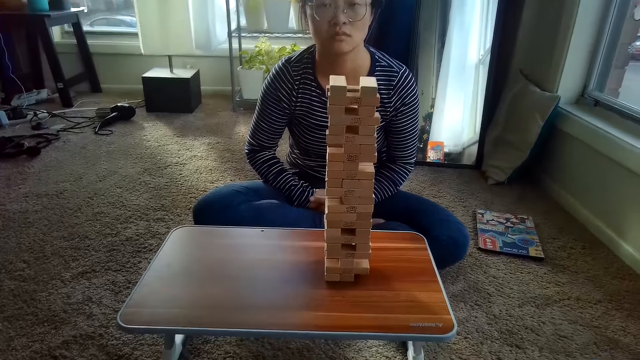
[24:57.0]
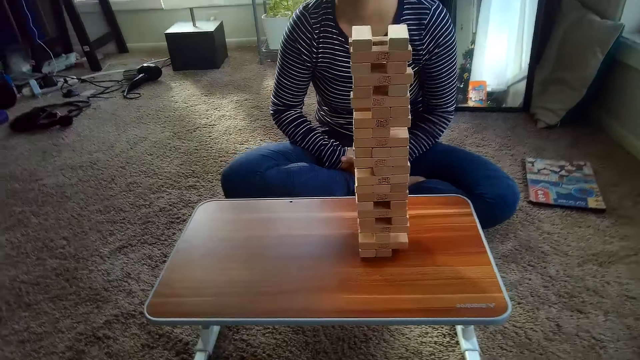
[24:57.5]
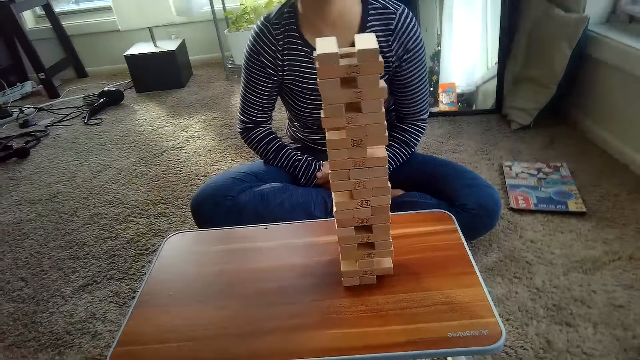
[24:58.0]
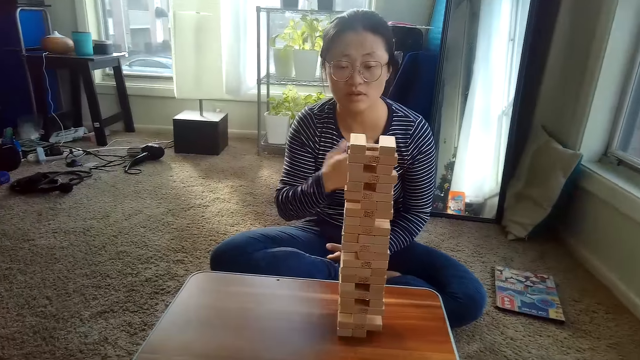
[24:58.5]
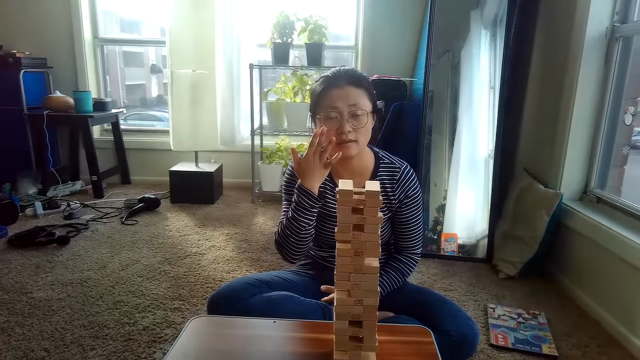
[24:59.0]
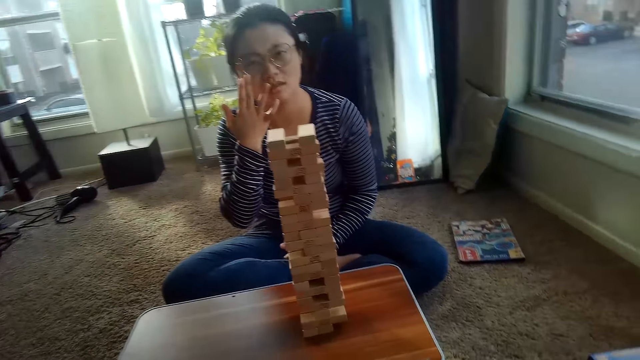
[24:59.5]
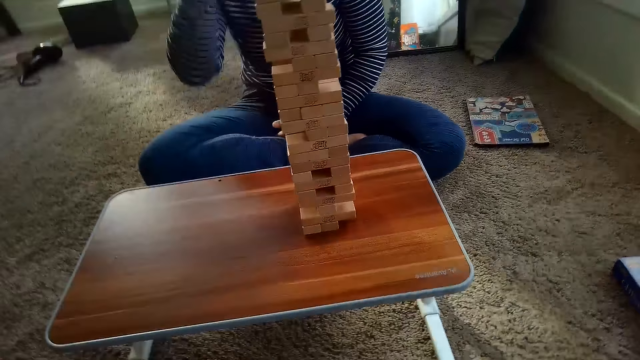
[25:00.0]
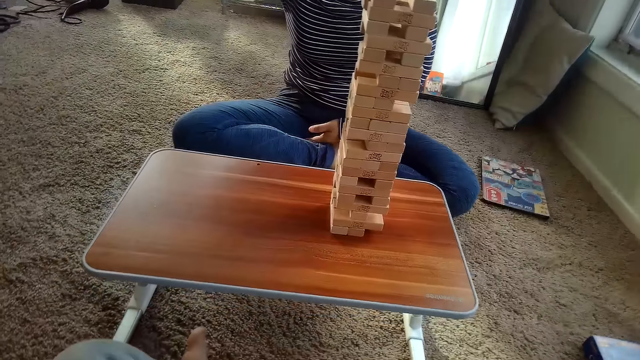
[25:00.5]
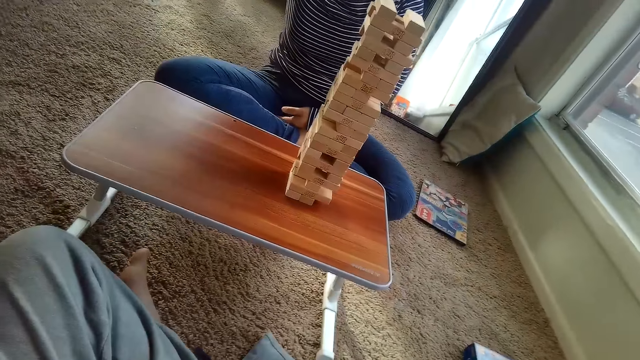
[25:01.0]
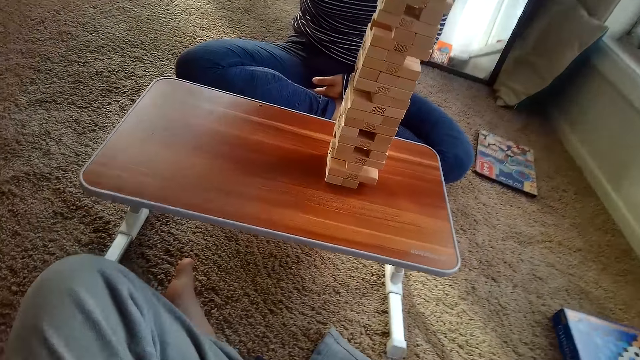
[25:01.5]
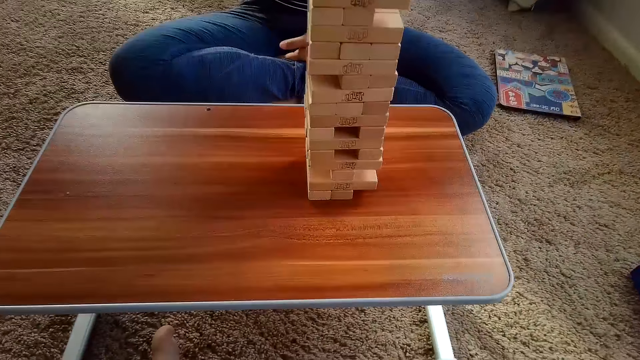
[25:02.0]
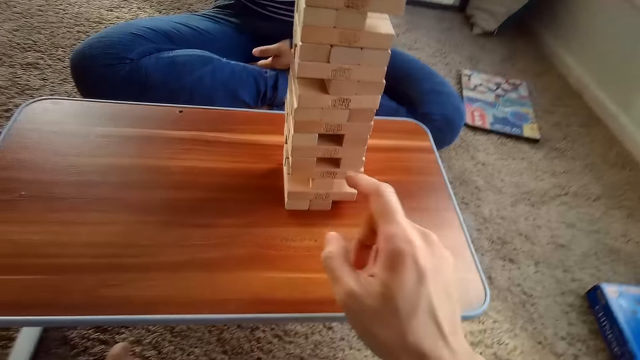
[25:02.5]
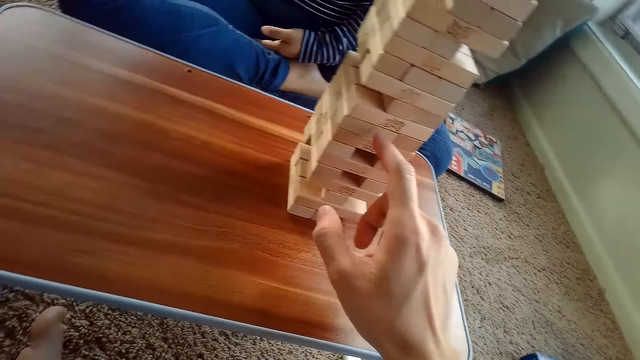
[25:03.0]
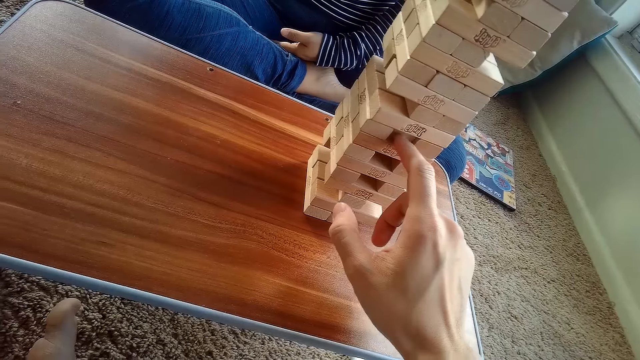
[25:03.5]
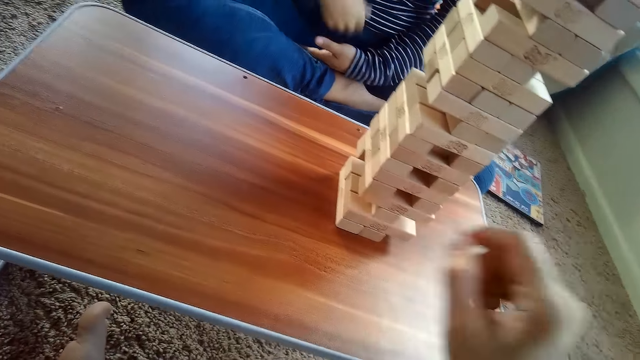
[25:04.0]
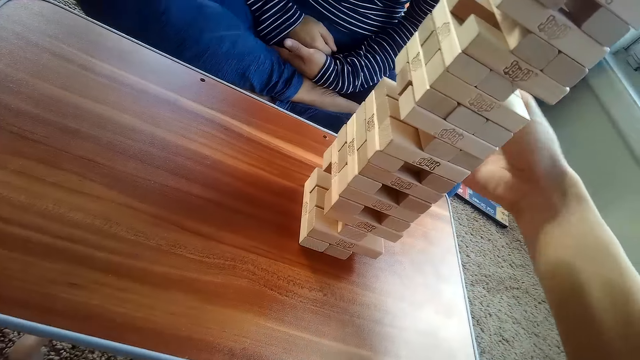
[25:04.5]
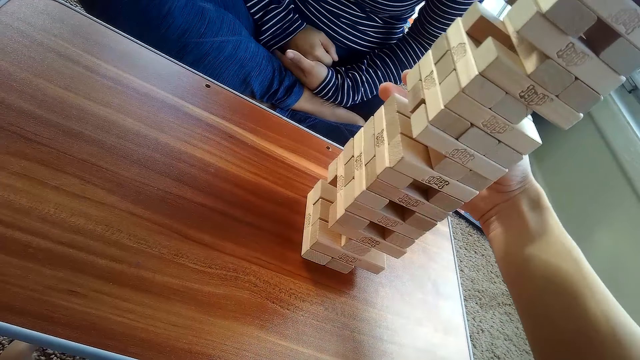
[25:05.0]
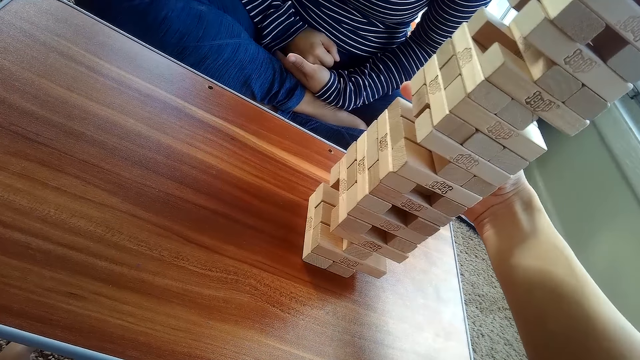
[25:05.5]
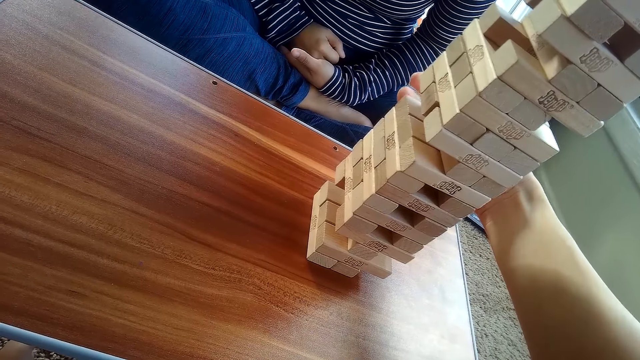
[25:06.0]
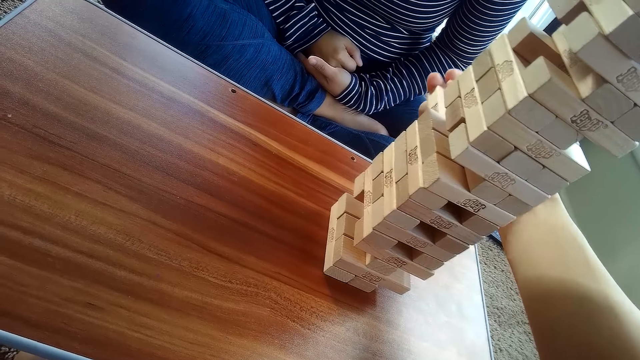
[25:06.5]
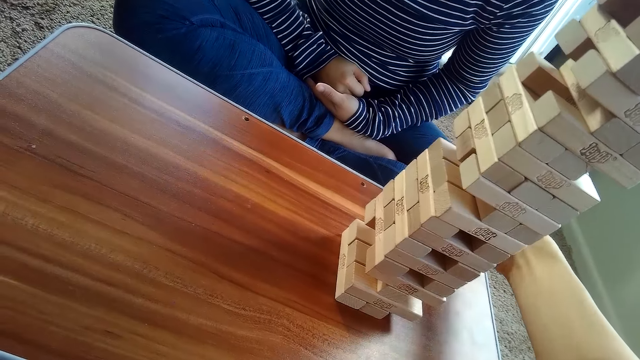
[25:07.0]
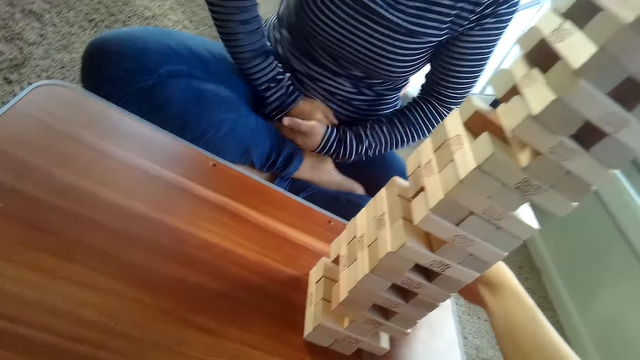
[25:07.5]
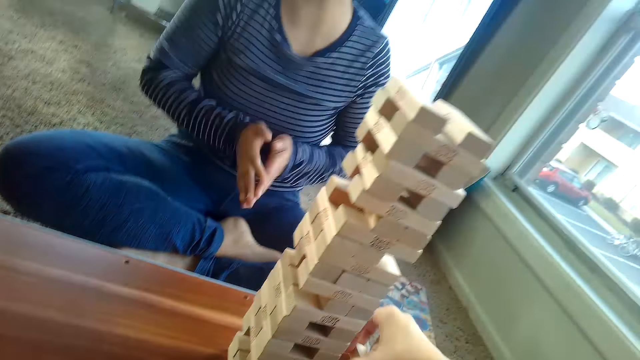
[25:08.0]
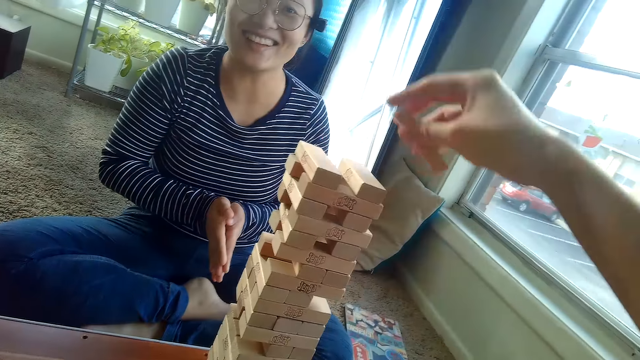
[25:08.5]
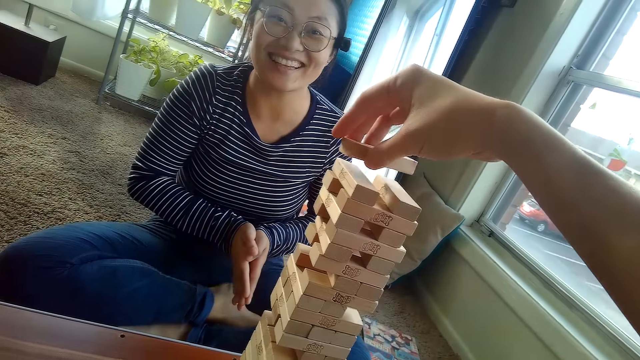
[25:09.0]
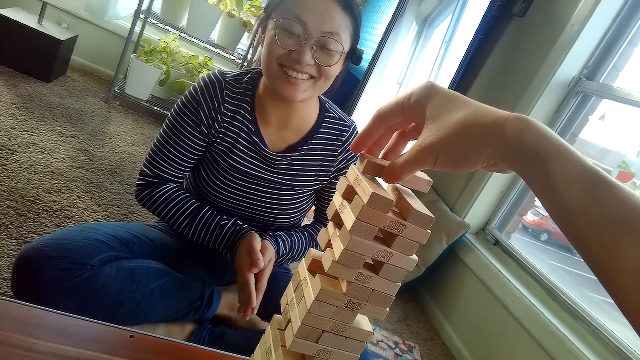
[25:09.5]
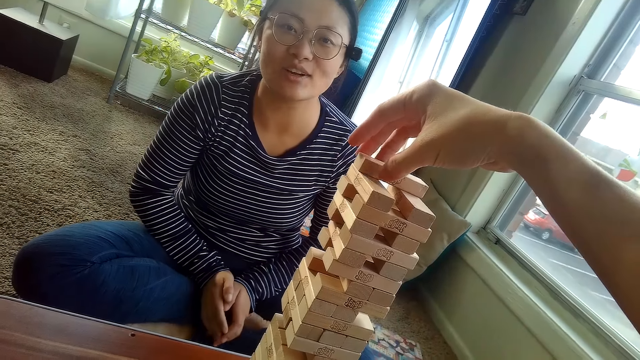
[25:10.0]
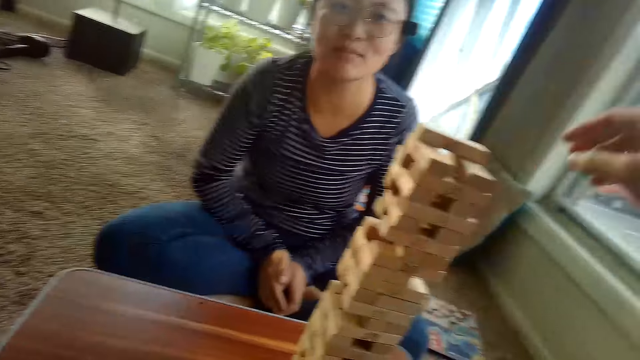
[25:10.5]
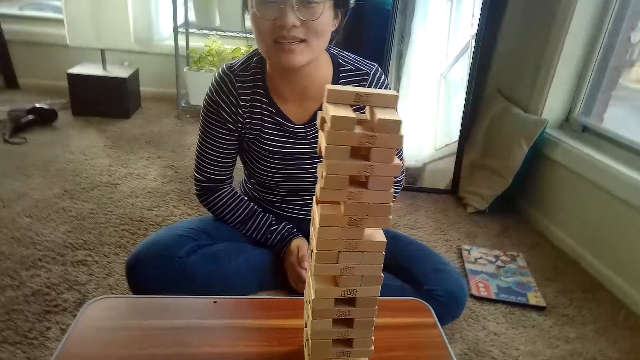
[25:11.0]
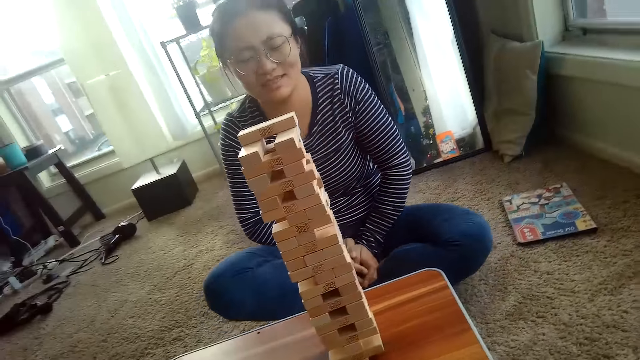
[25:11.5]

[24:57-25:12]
A woman touches her glasses. The camera wearer presses a block. He removes a Jenga block from the pile of Jenga blocks on the table with his right hand. He drops the block. The woman claps. The camera wearer places the Jenga blocks on the pile of Jenga blocks on the table with his right hand.

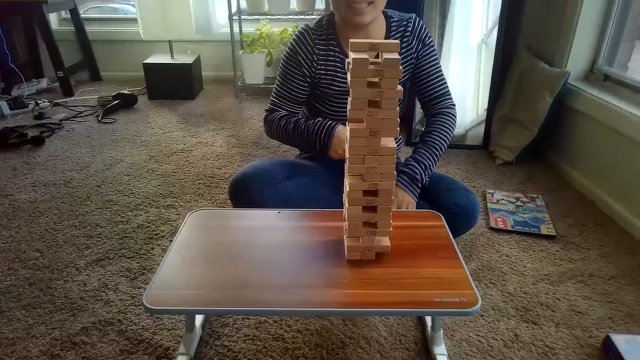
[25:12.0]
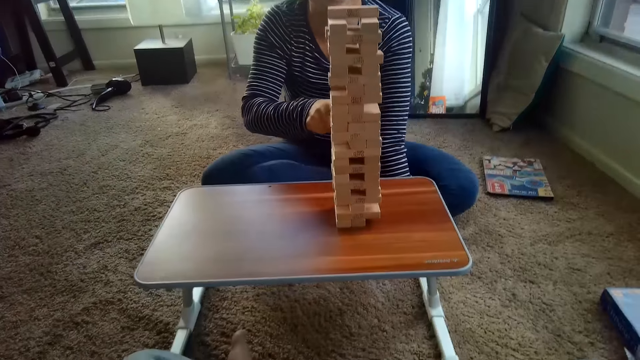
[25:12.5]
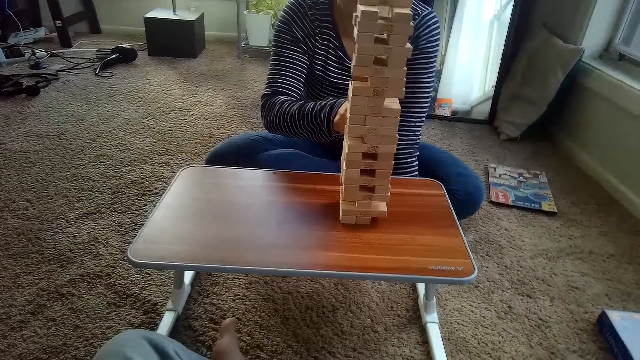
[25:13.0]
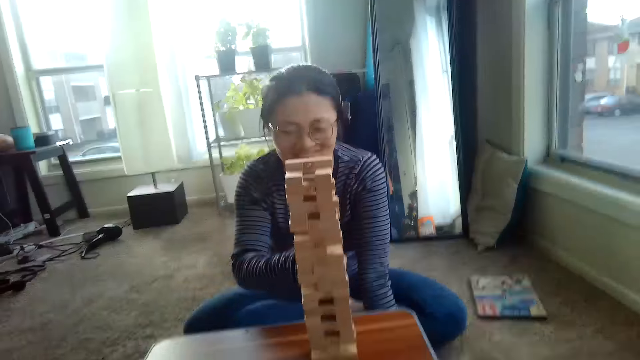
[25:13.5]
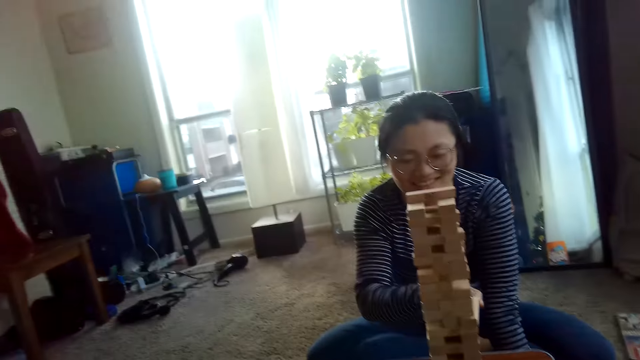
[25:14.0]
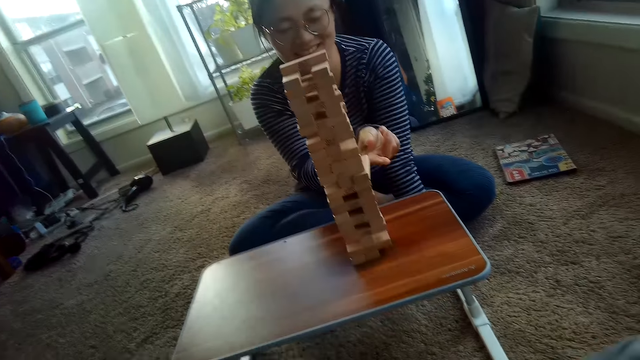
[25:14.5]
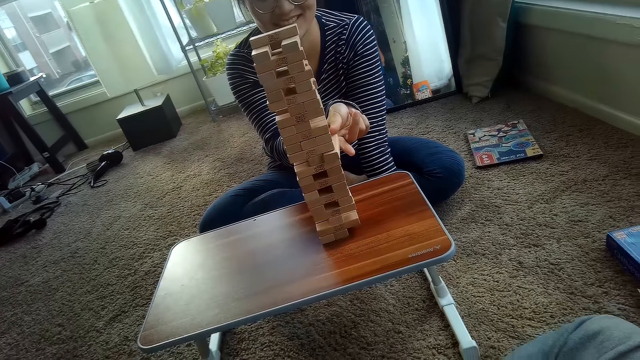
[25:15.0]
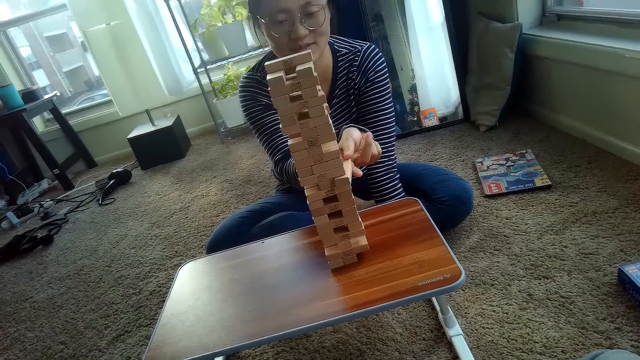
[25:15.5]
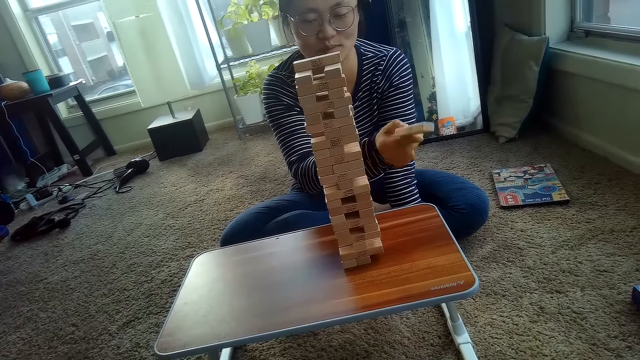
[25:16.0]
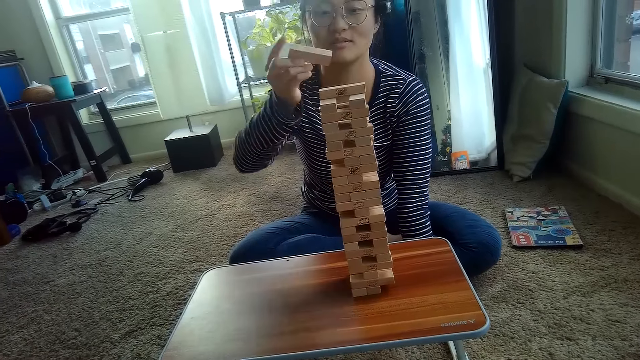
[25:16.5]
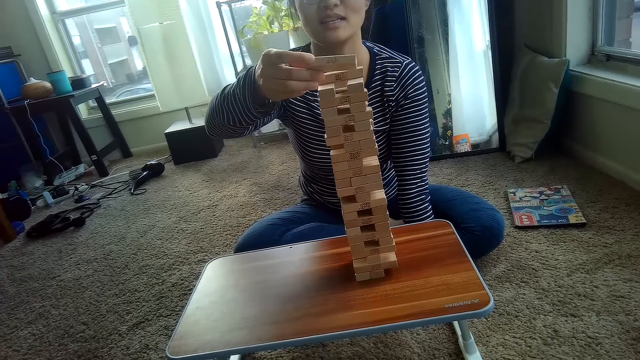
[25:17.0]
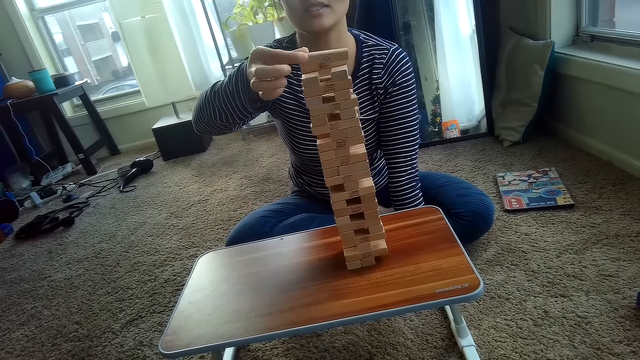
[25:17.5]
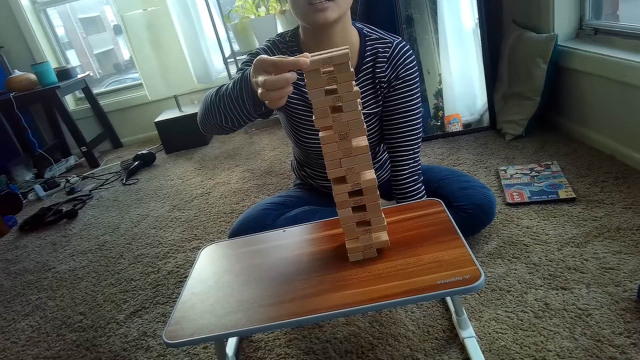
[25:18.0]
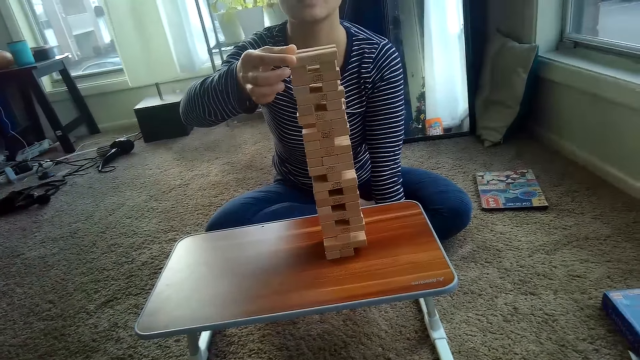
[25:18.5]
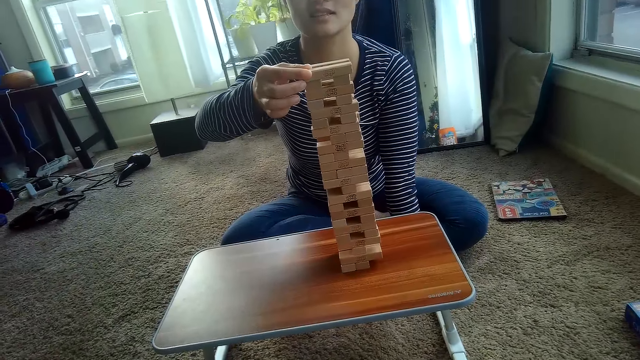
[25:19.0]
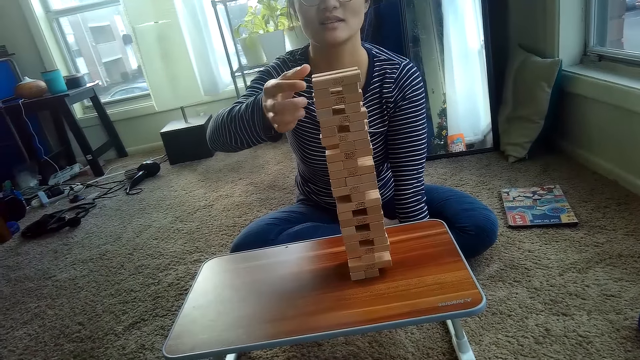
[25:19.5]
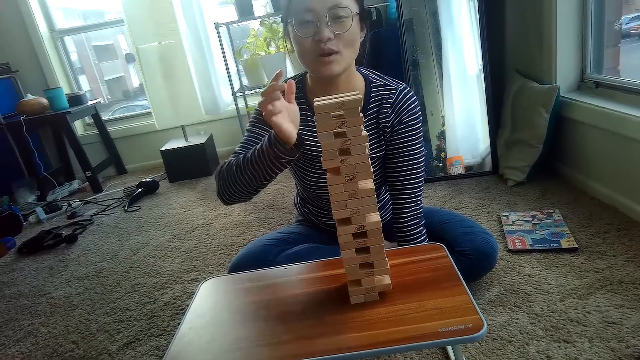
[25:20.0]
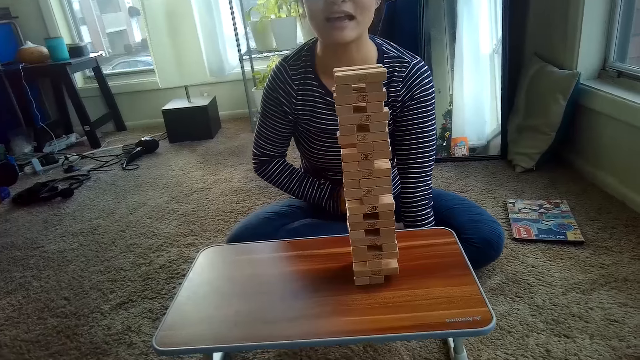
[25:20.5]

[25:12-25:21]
The partner removes a Jenga block from the pile of Jenga blocks on the table with her right hand. The partner places the Jenga blocks on the pile of Jenga blocks on the table with her right hand.
